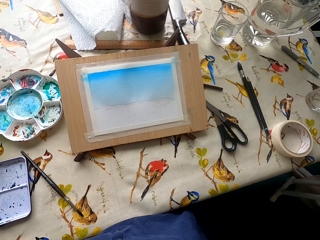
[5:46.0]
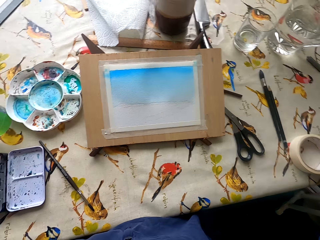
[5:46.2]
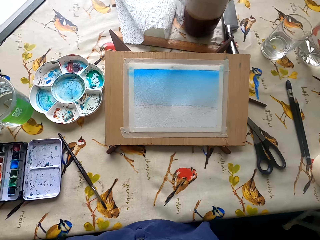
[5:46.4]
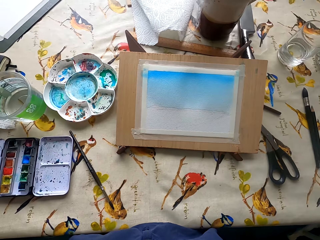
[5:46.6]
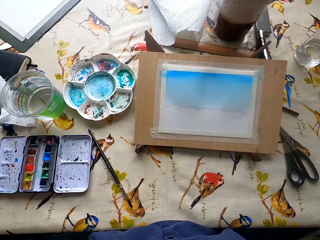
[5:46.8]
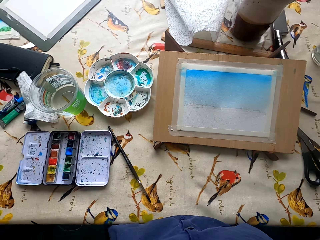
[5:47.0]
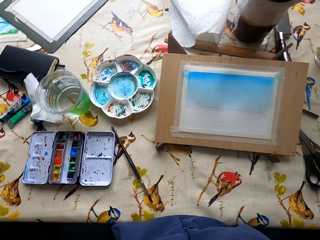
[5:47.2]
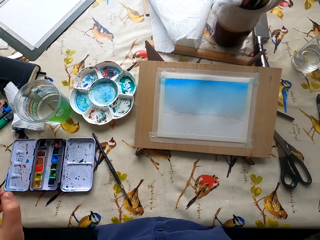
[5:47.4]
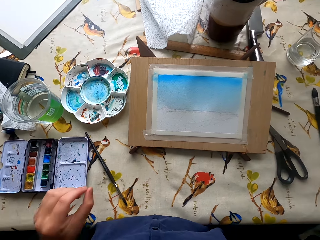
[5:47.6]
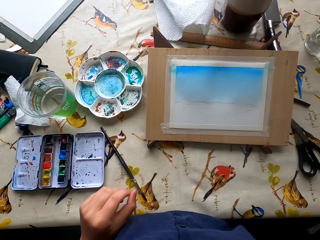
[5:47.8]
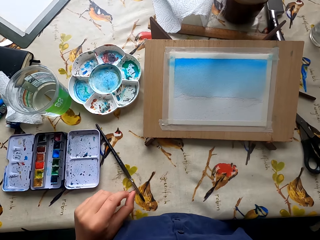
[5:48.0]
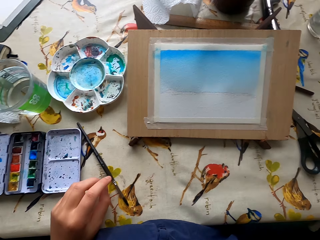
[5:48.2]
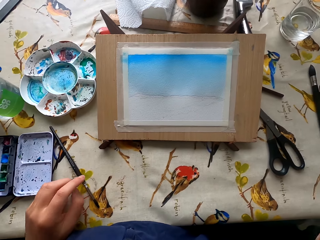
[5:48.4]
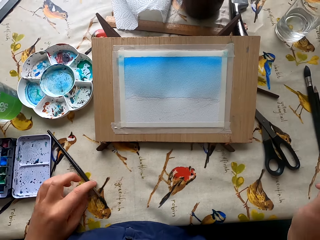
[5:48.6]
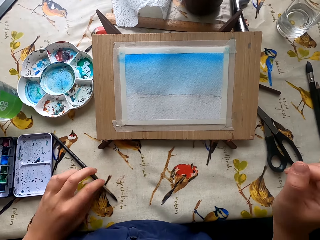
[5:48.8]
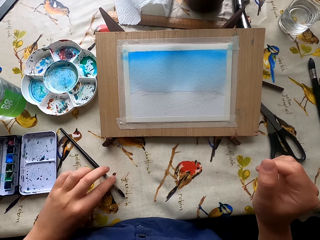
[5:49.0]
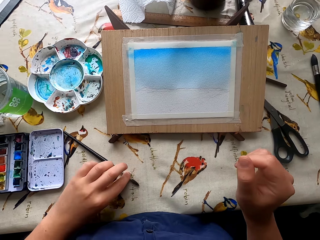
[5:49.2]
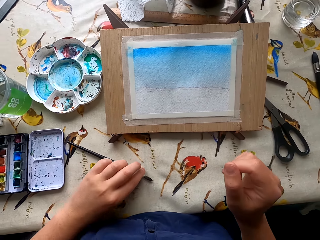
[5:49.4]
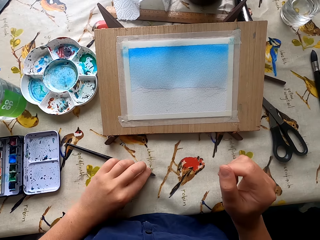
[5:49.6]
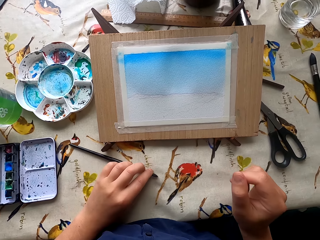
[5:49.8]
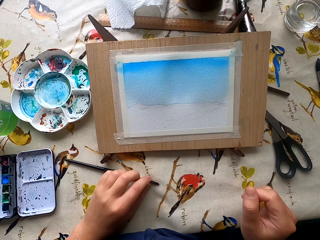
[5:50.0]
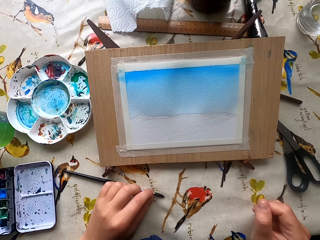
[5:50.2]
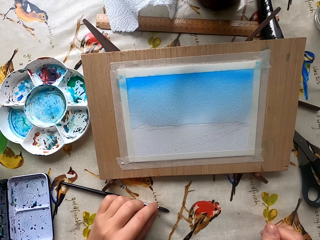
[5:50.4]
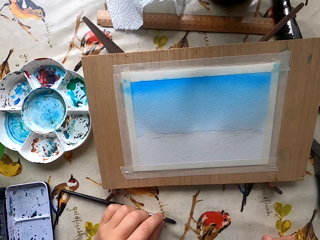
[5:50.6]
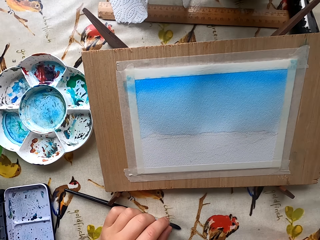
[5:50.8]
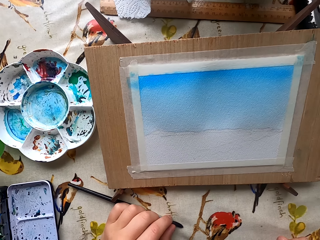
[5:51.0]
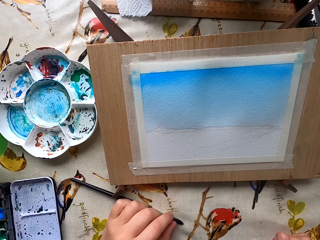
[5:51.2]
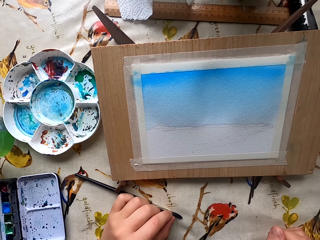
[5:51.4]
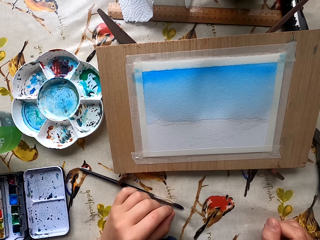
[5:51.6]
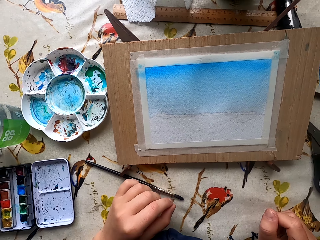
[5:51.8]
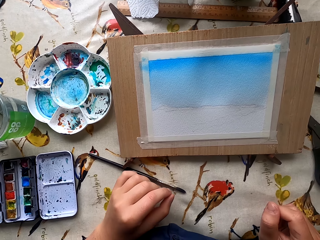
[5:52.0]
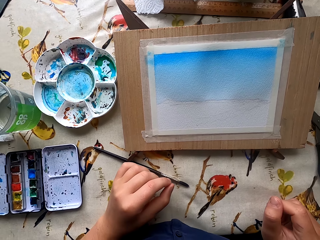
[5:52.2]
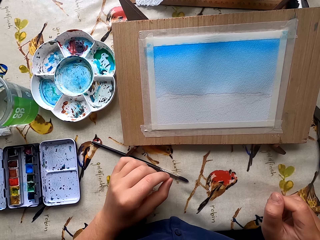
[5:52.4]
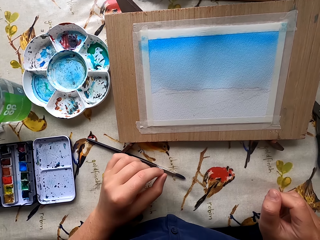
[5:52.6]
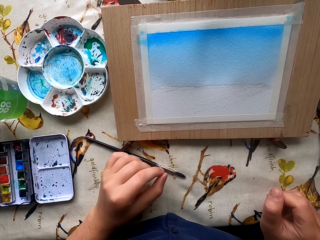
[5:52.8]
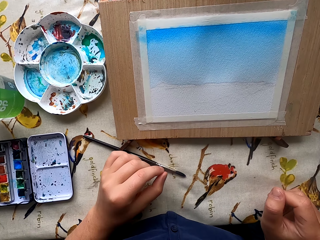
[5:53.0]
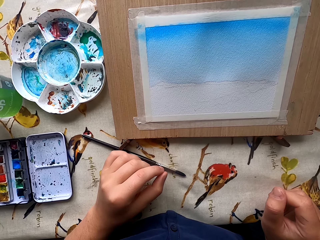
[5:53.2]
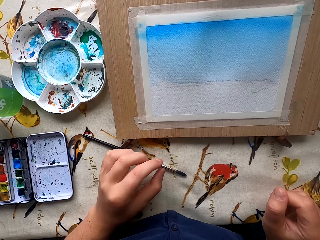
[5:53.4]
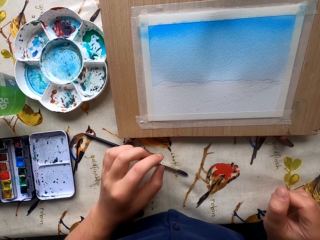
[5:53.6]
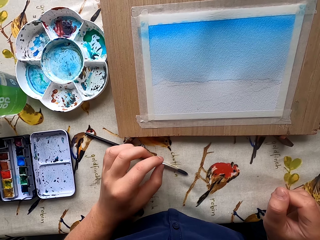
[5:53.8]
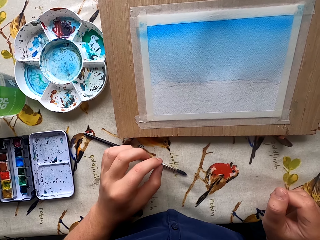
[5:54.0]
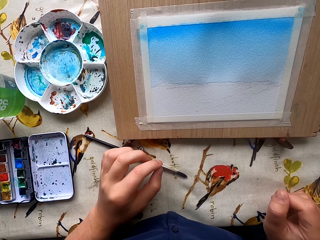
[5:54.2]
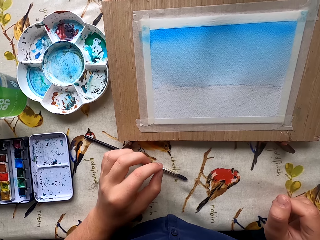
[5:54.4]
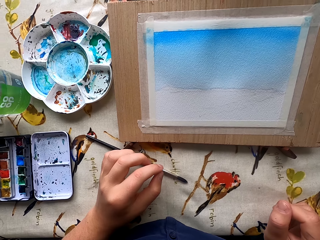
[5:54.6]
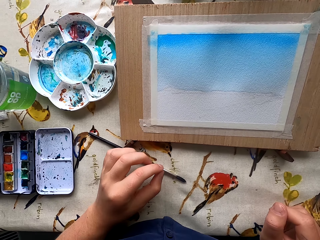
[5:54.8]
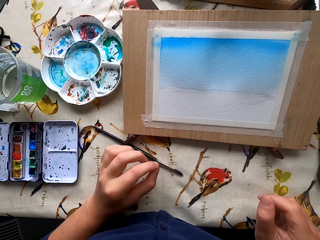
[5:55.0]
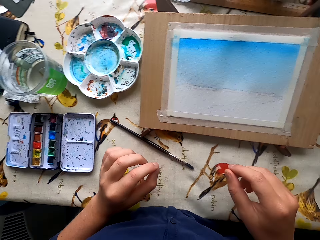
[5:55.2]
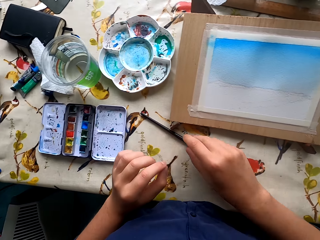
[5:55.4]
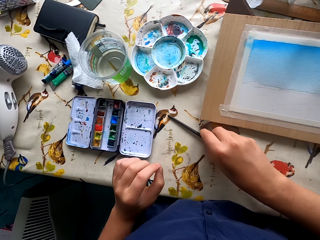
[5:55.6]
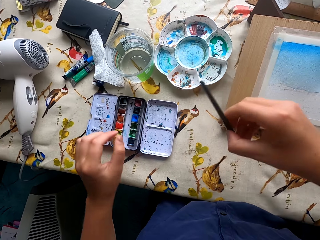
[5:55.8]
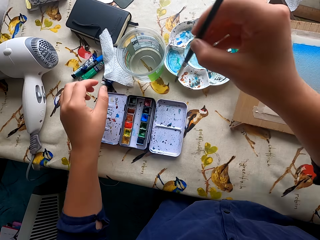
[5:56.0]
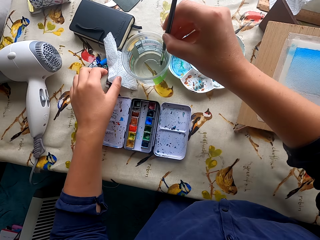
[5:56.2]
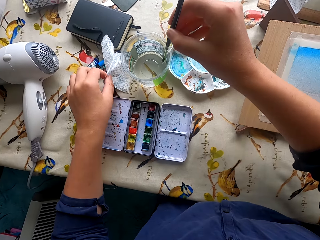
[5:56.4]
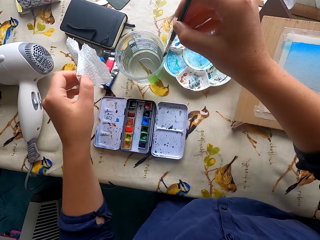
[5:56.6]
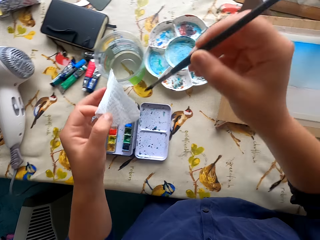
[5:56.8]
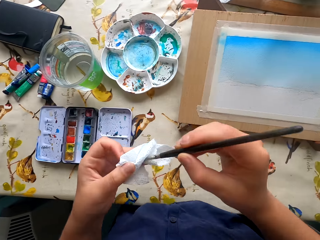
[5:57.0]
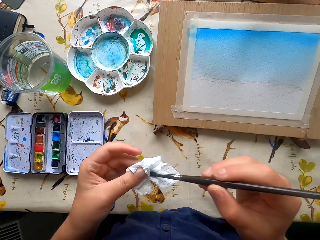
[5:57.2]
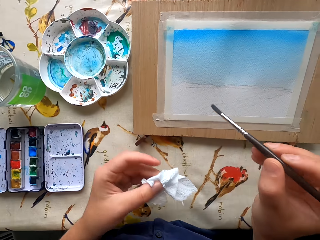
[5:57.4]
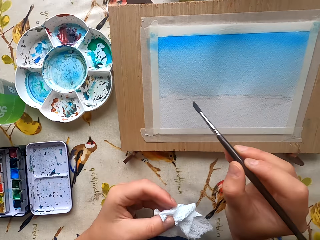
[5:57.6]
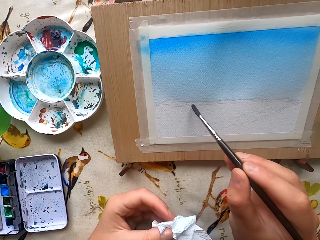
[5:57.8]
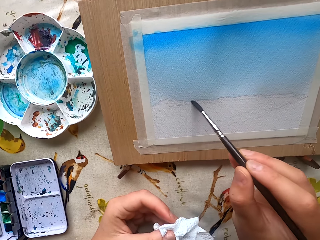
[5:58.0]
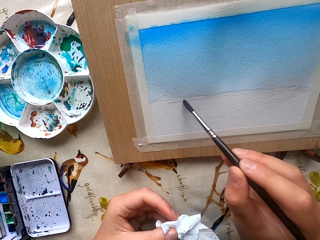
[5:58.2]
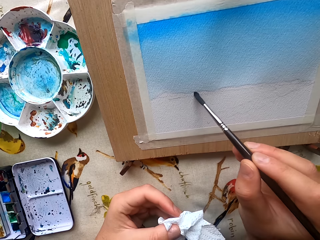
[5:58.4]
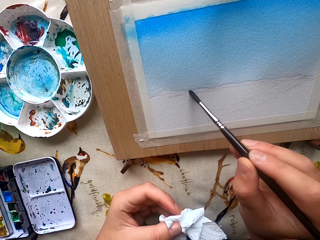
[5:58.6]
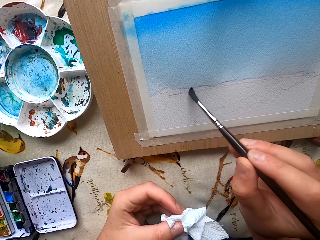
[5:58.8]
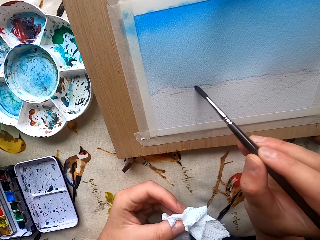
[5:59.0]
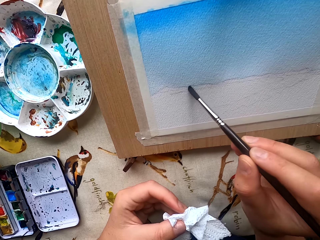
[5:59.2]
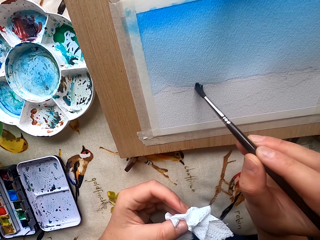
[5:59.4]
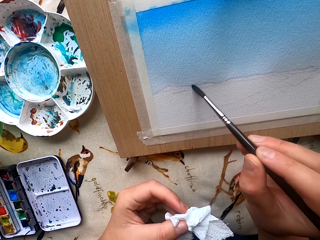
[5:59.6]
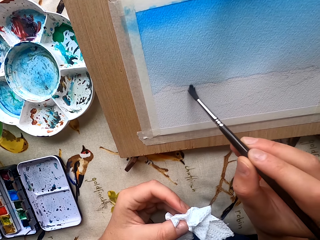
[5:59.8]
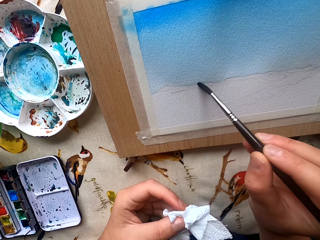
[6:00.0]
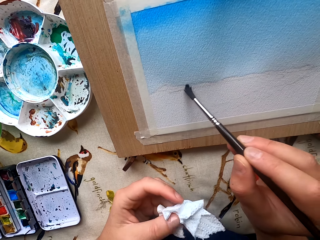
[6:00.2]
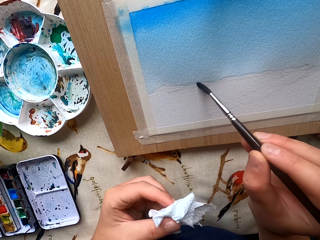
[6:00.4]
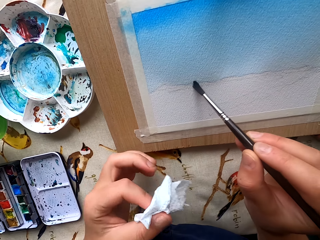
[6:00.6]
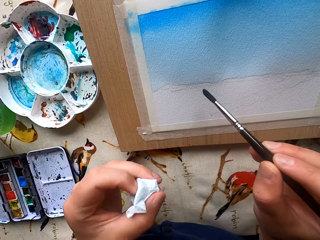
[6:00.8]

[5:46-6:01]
The camera wearer stares at the painting. They look around. They touch the paintbrush on the table. They move the paintbrush. They stare at the painting. They look at the drawing paper. They pick the paintbrush from the table. They dip the paintbrush in water. They pick a wipe from the table. They dry the paintbrush with the wipe. They paint the drawing paper.

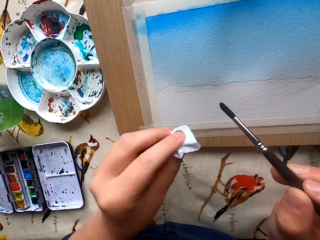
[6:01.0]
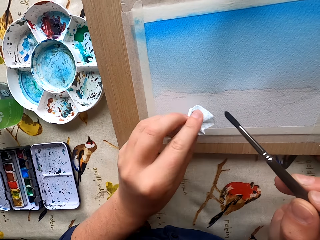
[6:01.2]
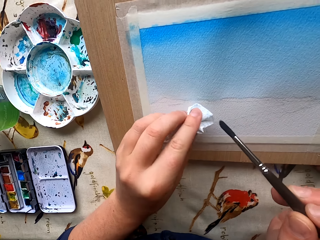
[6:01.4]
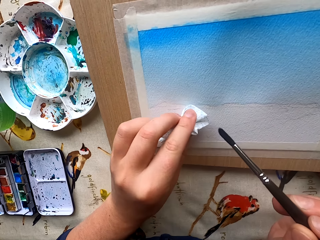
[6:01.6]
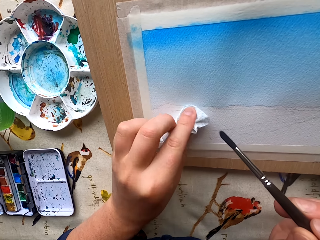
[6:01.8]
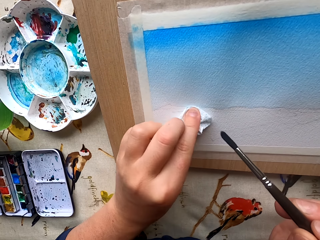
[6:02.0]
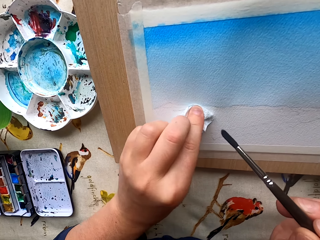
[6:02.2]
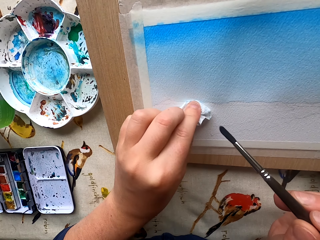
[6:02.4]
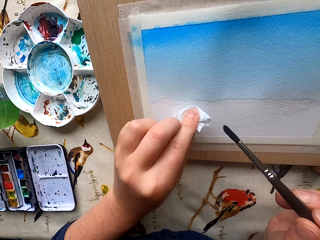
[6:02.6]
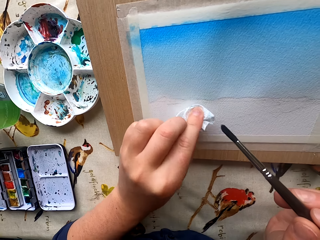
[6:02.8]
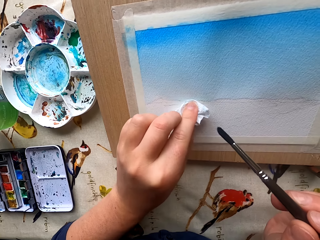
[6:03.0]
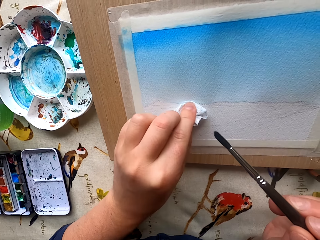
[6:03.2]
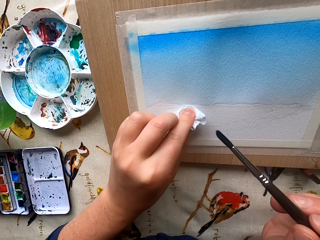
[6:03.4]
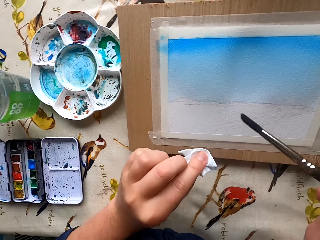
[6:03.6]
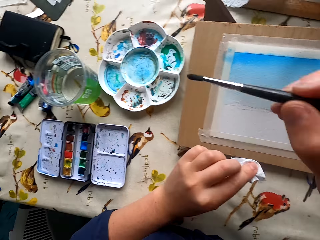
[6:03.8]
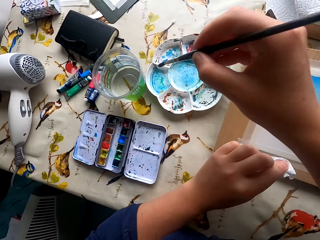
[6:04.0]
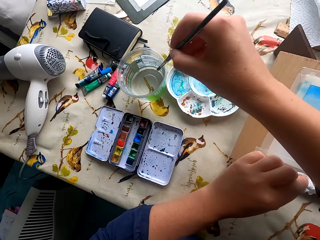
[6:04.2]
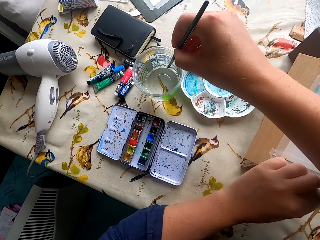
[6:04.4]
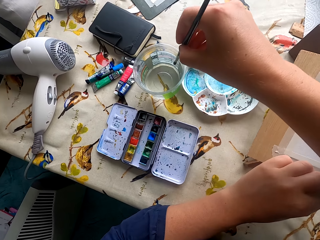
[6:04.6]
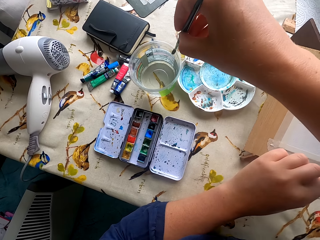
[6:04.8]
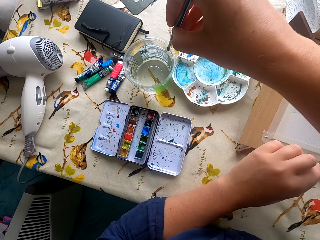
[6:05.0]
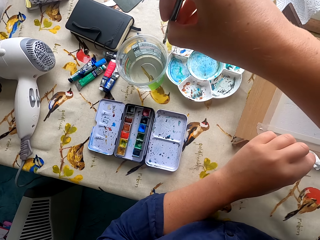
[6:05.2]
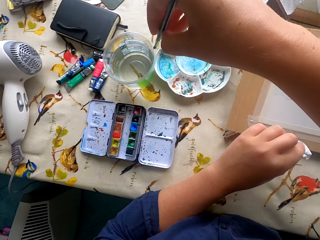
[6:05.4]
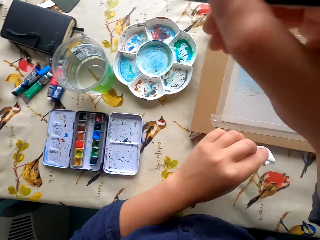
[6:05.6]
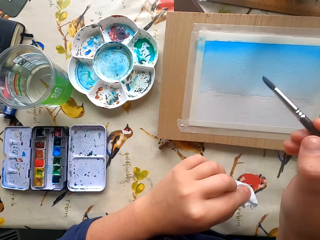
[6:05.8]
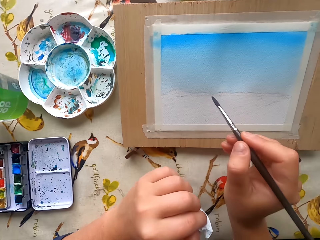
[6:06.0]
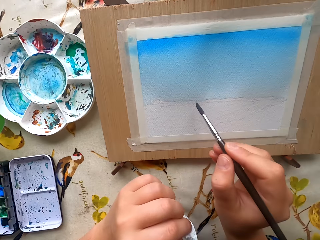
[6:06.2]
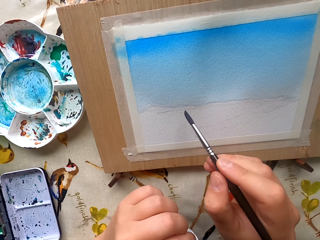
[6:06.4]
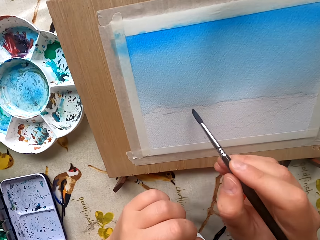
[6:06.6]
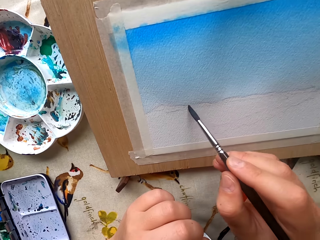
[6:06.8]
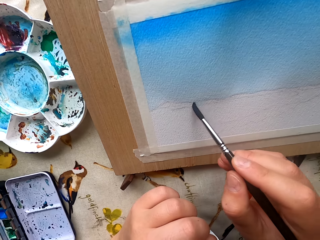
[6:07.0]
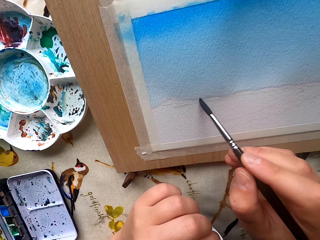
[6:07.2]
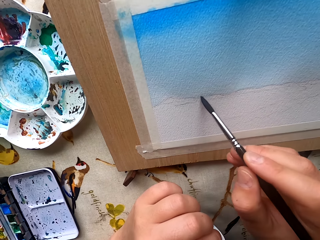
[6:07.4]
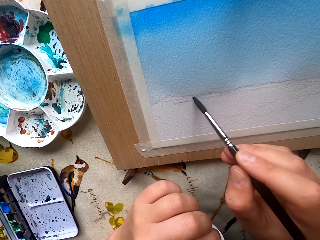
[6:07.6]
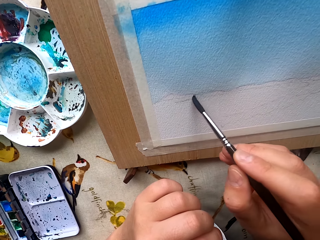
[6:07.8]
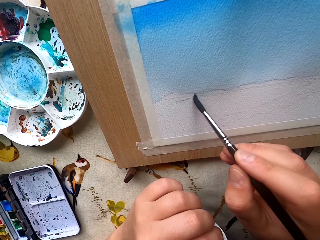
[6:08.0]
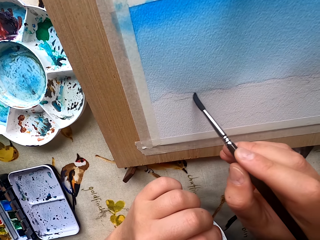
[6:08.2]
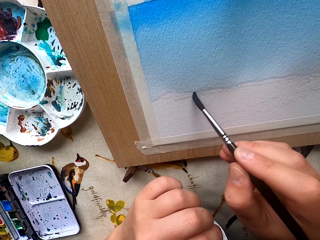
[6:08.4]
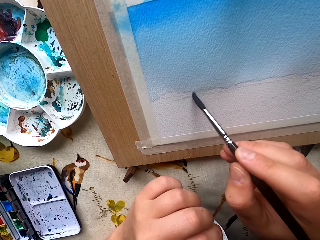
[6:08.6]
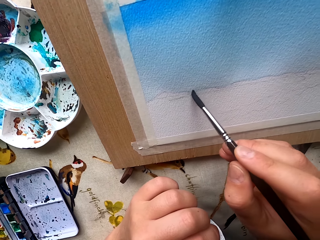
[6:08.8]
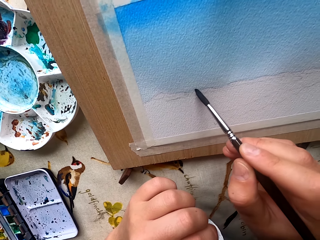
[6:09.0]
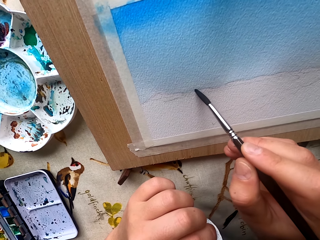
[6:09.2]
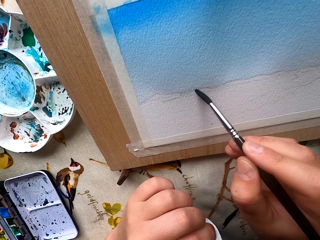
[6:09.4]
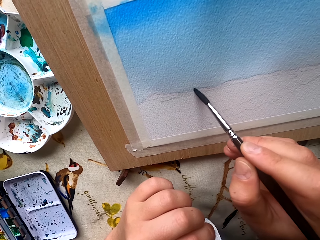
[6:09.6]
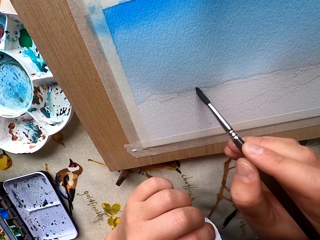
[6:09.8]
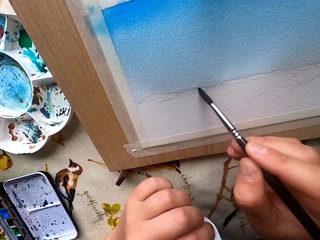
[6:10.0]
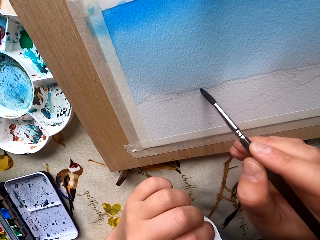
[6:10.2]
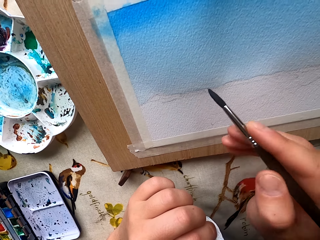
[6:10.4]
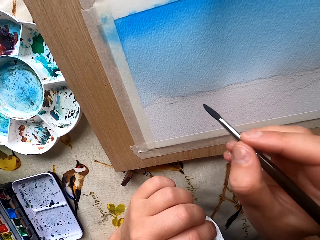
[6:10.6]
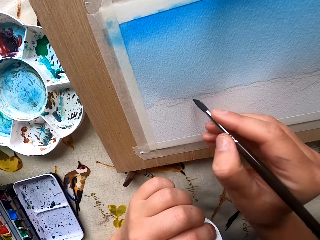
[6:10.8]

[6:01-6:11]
The camera wearer dries paint with a wipe. They dip the paintbrush in water. They paint the drawing paper.
